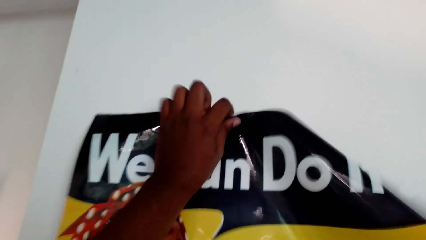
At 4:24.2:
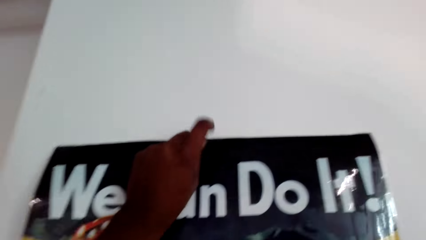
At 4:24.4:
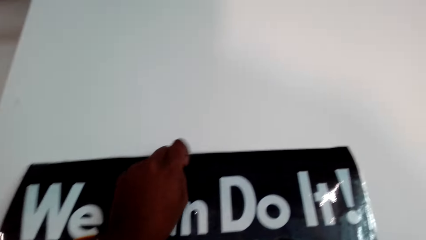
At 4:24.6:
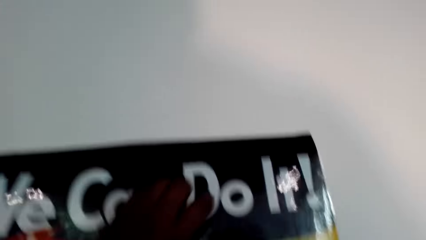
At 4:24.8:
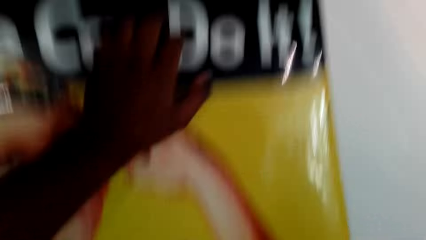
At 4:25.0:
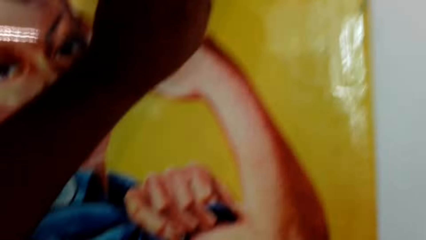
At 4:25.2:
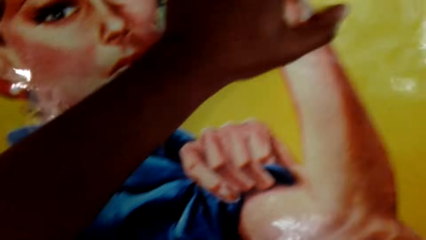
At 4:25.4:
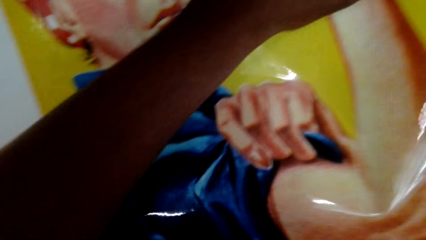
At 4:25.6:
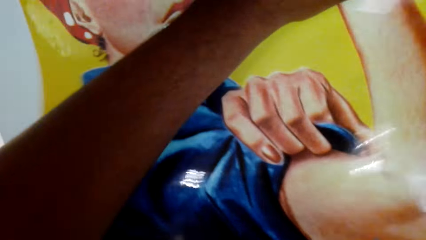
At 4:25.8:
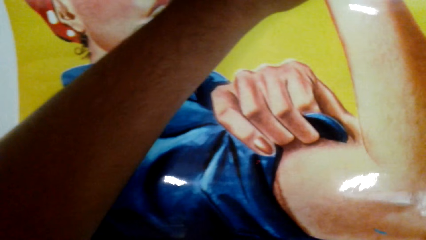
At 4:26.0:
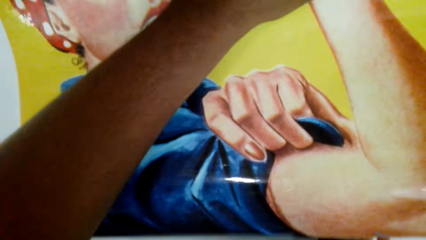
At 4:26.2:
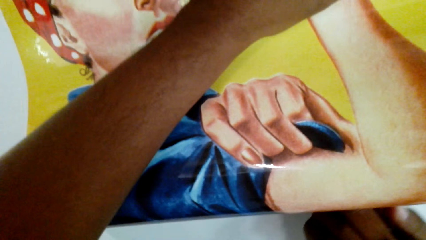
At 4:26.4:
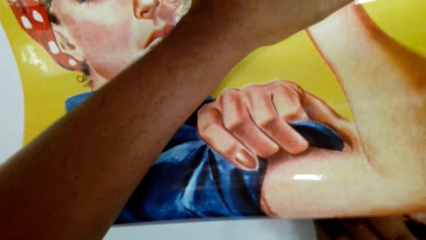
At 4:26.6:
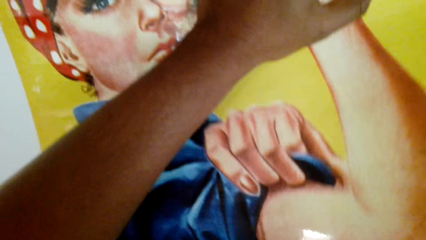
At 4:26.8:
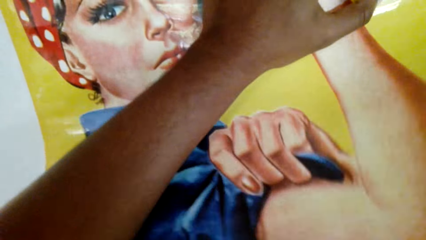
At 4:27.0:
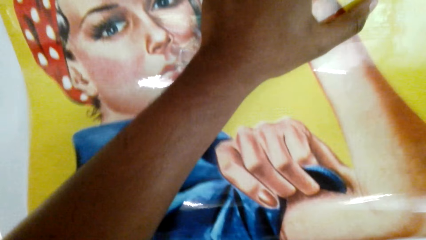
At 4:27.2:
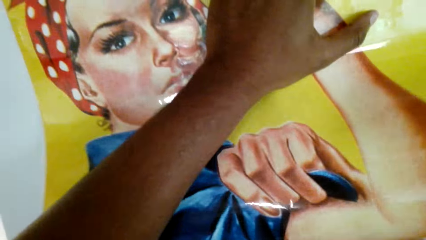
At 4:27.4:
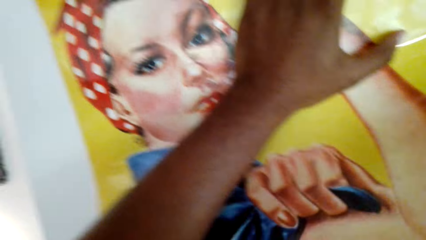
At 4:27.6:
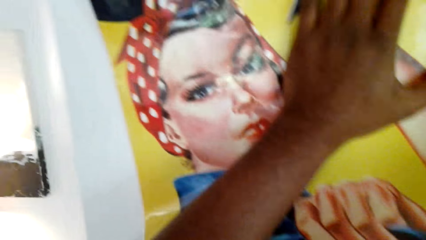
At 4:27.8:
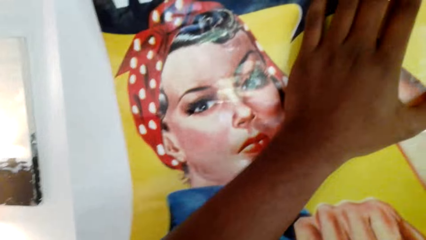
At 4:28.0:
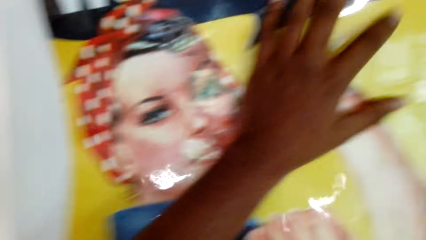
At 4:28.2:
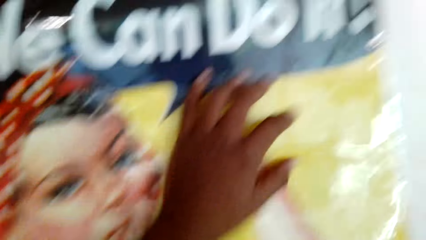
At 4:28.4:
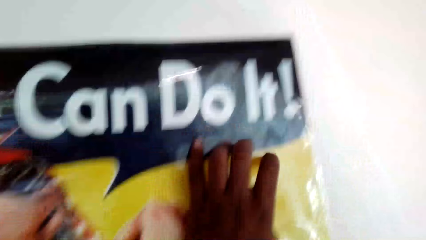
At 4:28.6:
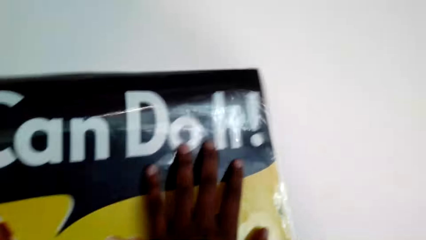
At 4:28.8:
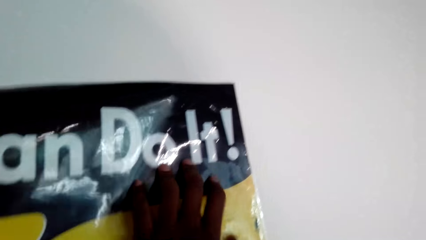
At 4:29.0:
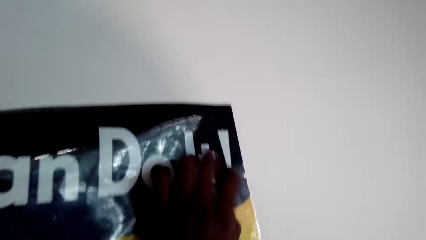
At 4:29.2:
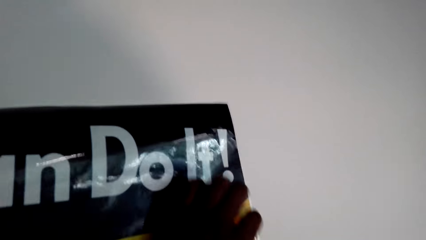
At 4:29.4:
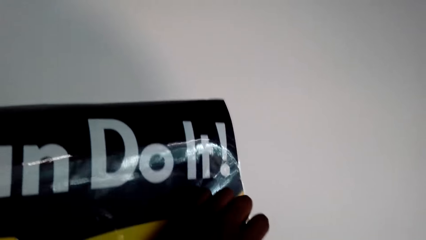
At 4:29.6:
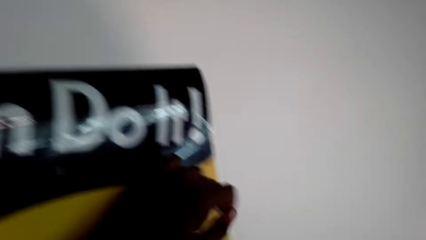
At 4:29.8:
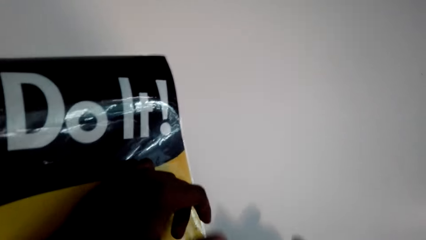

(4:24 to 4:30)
The camera wearer straightens the art paint. They place a chart on the wall.

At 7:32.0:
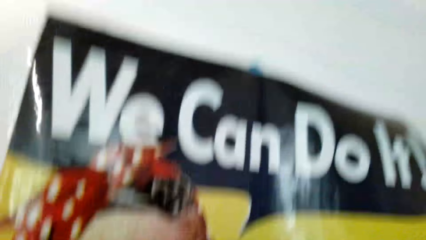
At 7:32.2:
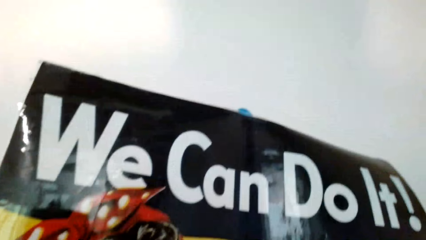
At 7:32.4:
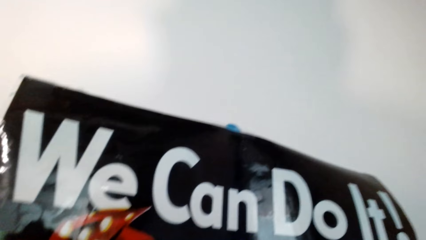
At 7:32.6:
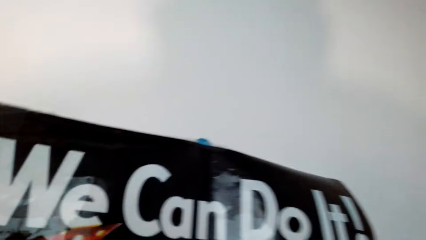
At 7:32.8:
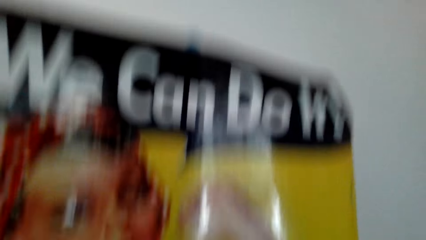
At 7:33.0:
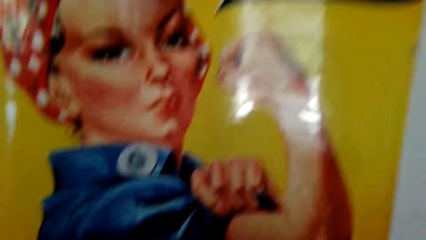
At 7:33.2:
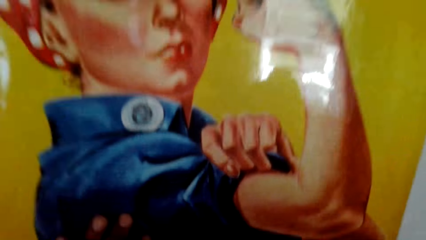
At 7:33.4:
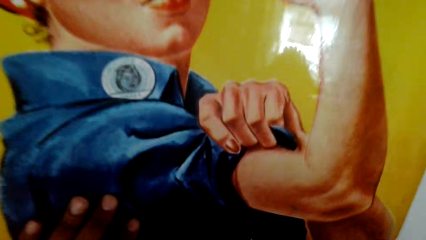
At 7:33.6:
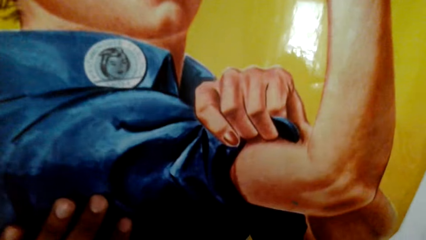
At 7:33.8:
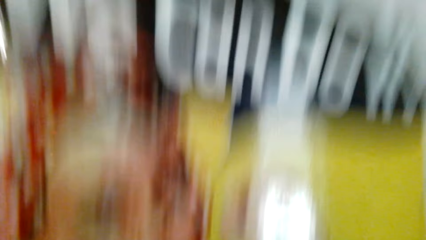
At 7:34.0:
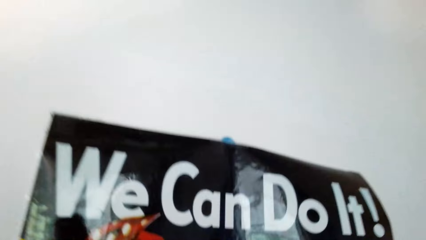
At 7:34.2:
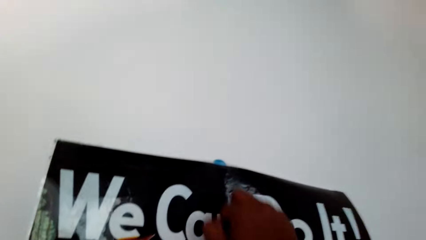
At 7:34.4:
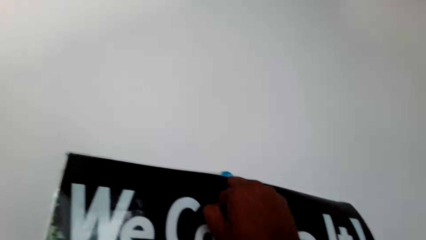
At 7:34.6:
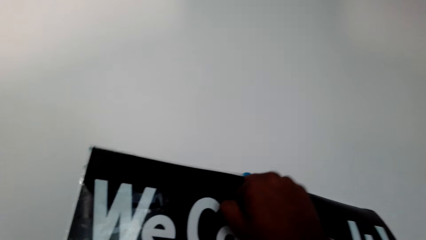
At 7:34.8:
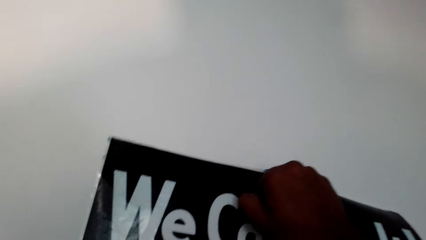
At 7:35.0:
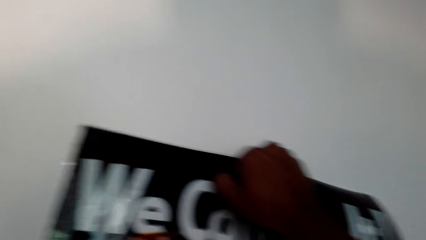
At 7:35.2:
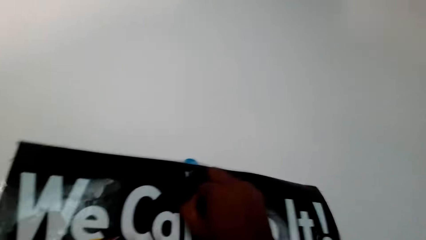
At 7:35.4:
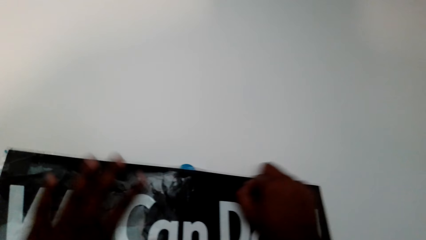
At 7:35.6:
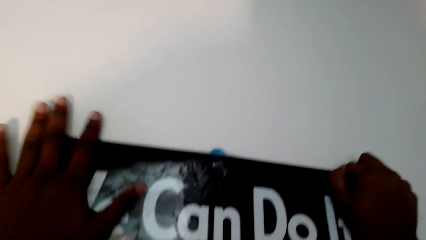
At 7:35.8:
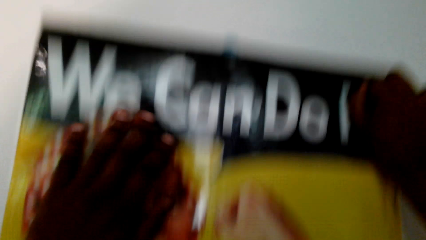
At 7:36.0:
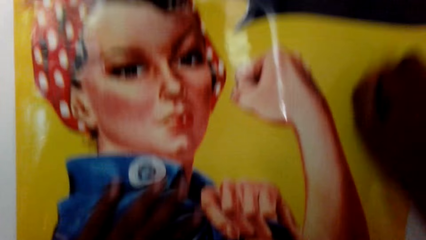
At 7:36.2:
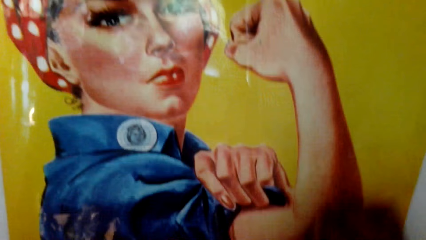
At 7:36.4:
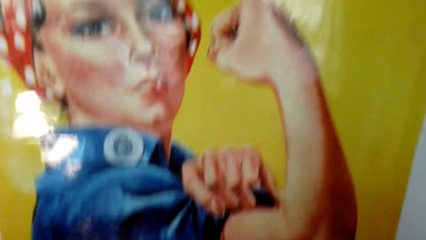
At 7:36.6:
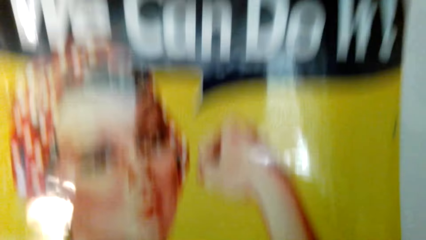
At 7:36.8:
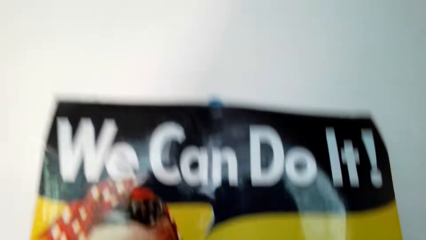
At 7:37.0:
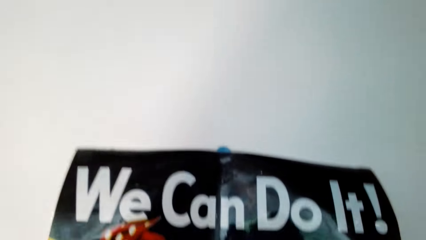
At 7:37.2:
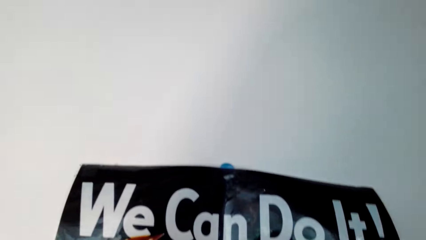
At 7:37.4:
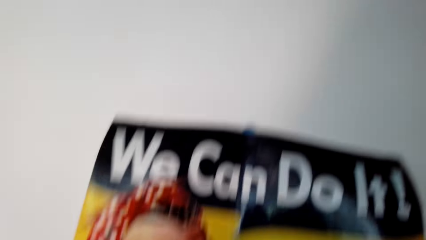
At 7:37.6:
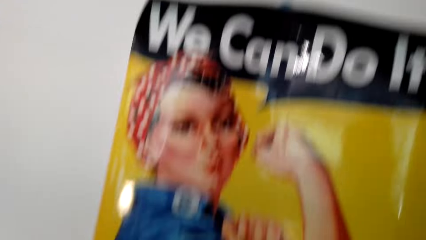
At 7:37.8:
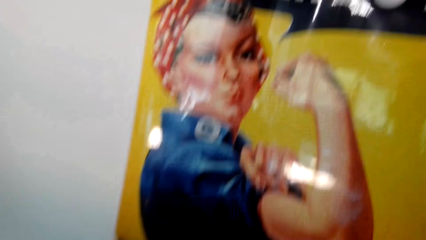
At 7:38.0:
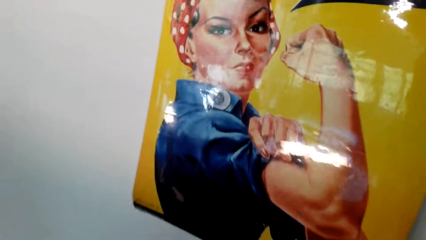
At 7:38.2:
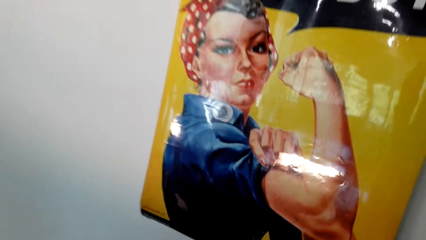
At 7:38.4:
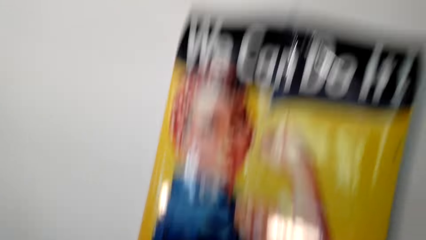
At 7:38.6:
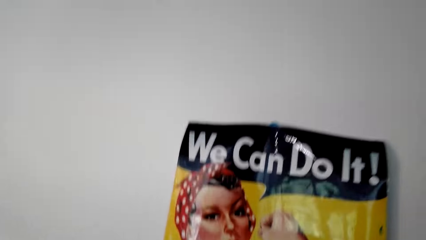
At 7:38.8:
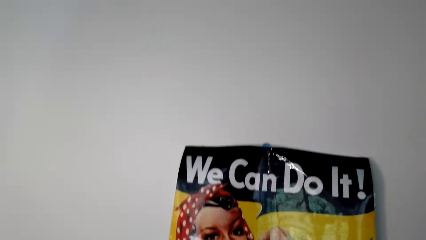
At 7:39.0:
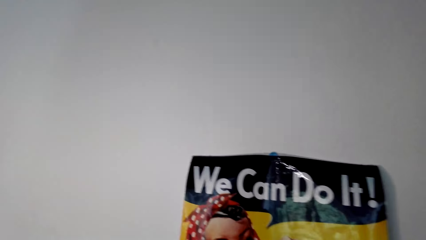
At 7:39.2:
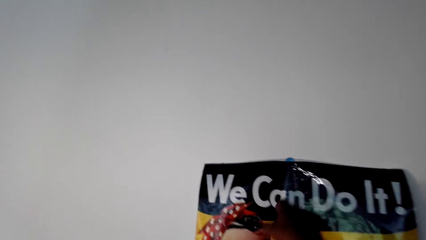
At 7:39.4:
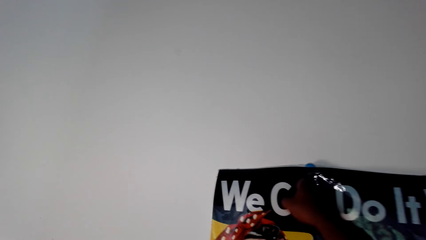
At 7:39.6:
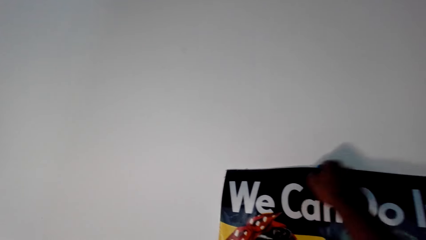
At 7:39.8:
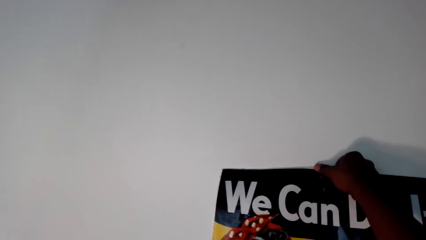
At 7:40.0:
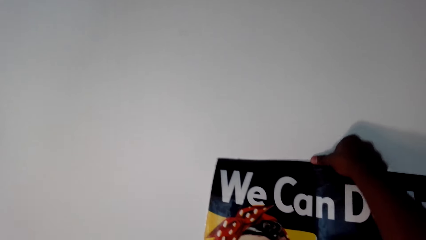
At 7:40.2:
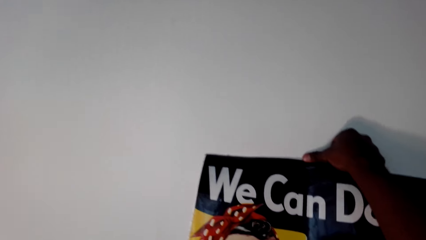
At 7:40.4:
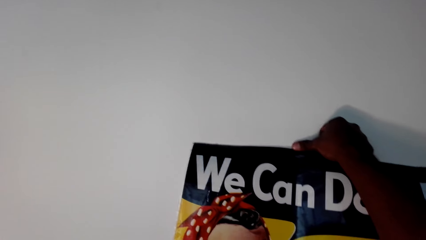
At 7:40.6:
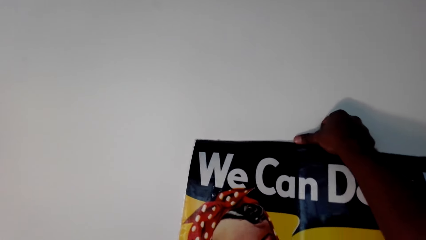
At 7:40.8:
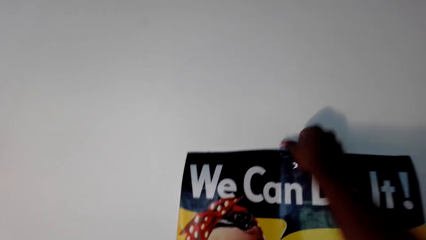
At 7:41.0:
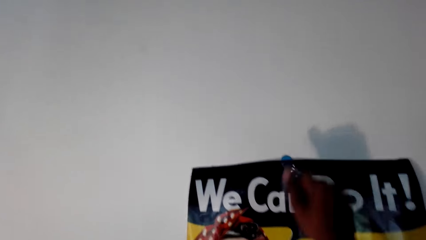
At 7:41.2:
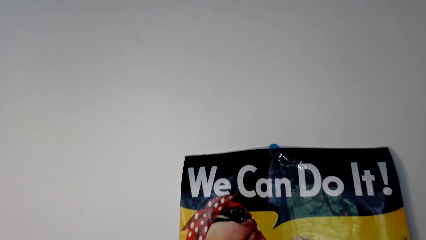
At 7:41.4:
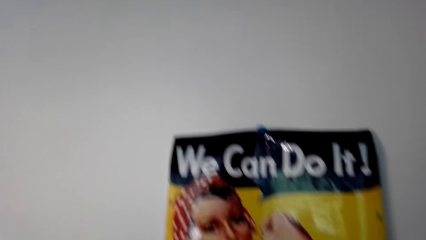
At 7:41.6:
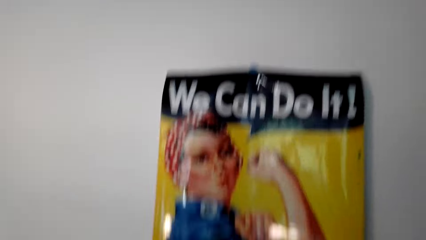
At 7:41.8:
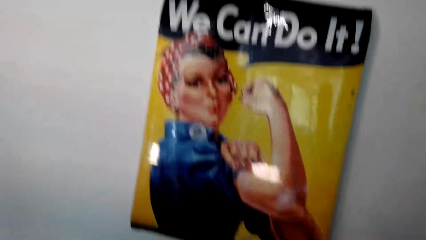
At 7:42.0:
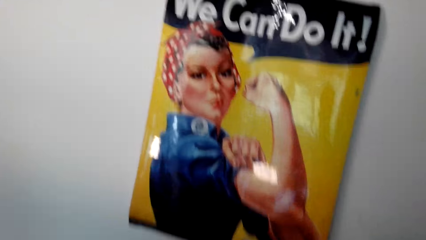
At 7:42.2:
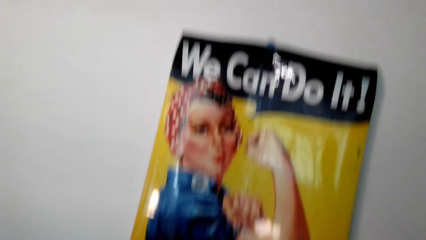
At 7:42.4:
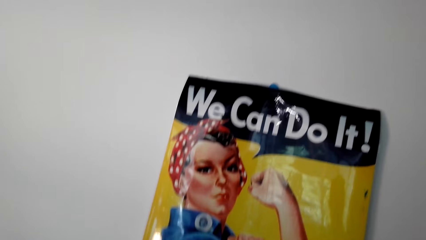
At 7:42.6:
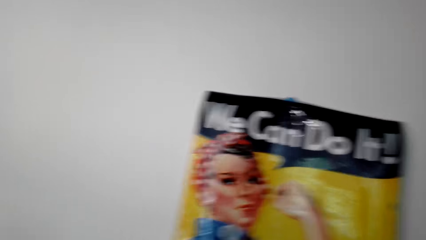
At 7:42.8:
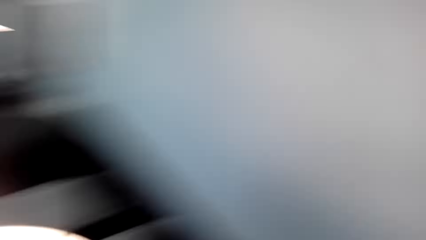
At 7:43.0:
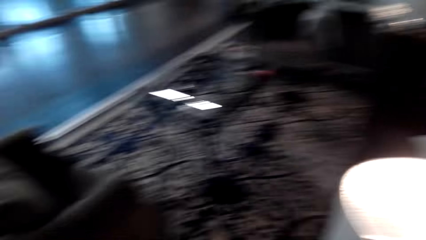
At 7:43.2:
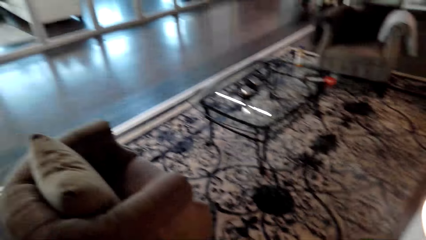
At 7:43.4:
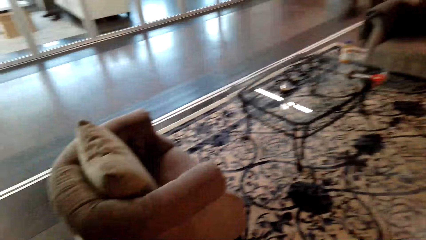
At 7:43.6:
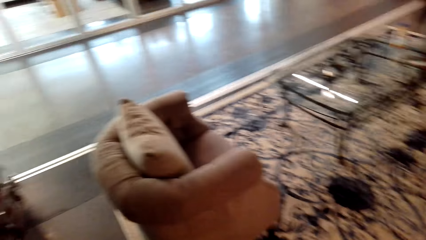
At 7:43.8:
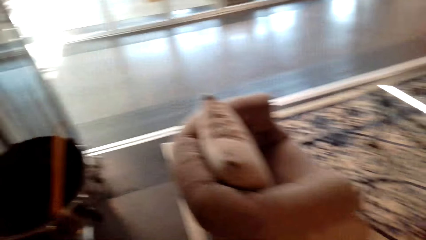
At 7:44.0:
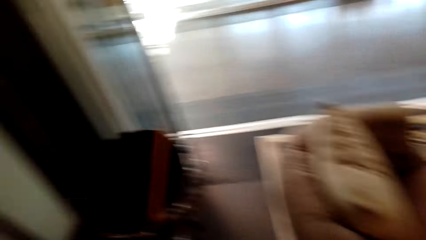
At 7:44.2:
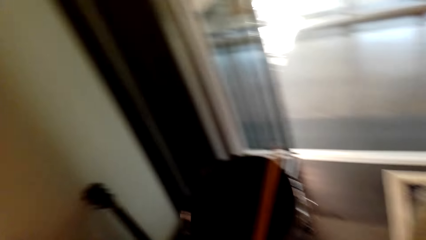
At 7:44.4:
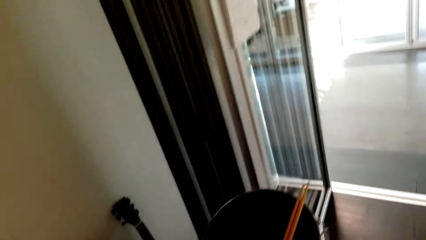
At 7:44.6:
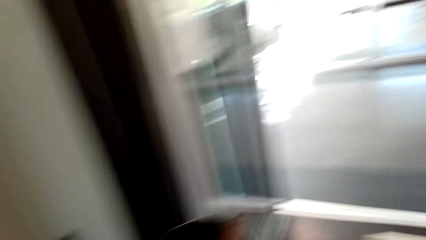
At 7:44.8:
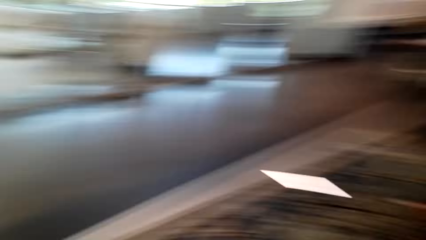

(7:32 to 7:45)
The camera wearer looks around. They press the art paint. They walk in the house.
